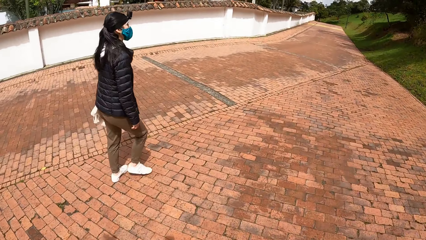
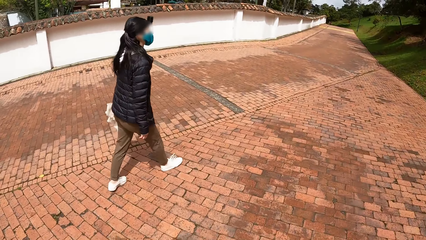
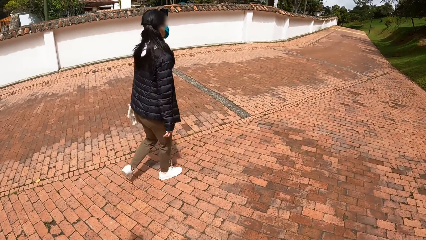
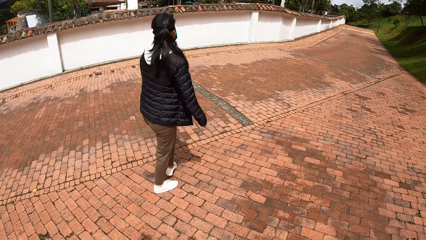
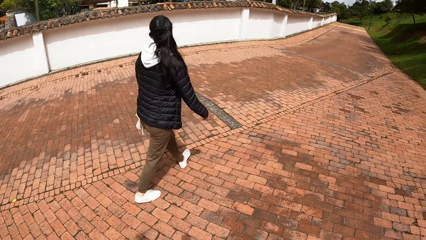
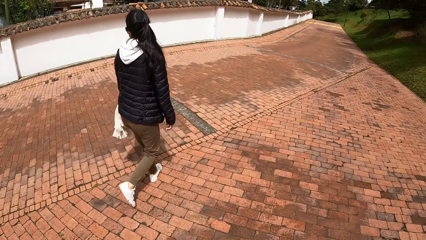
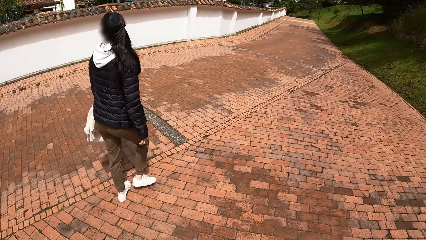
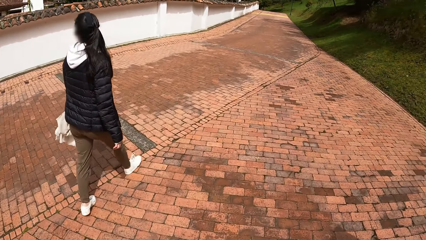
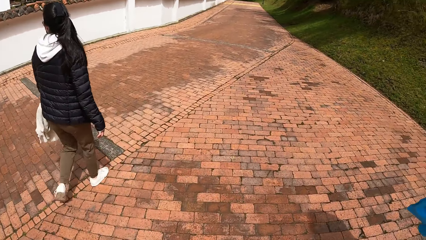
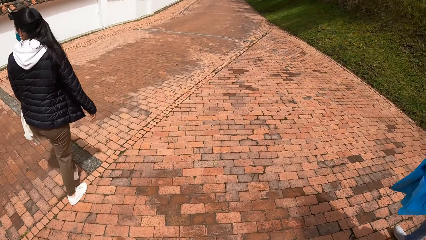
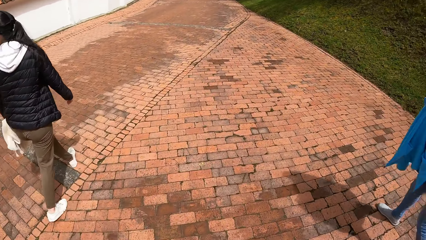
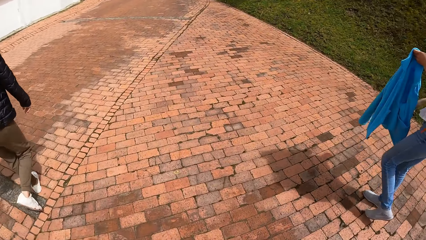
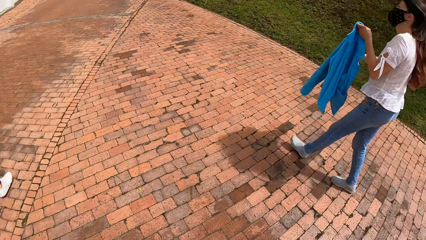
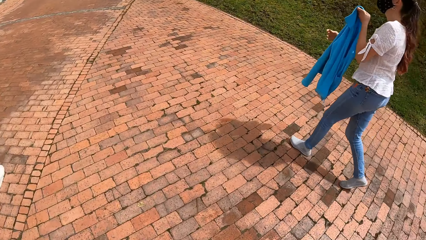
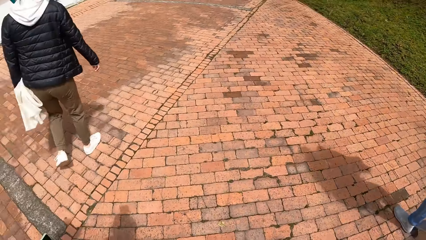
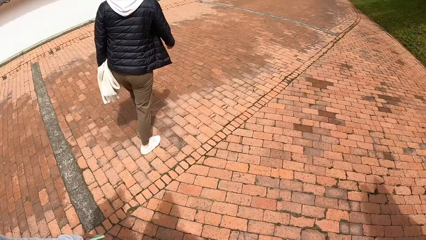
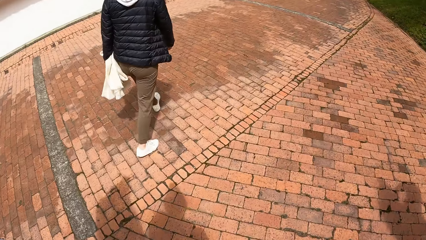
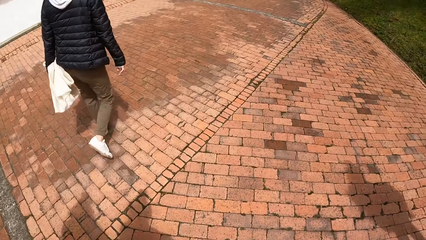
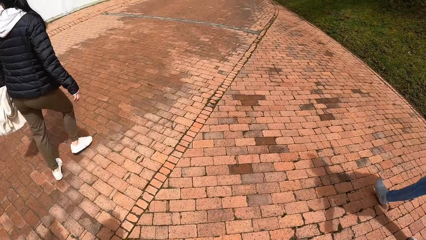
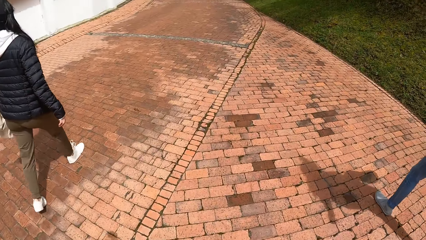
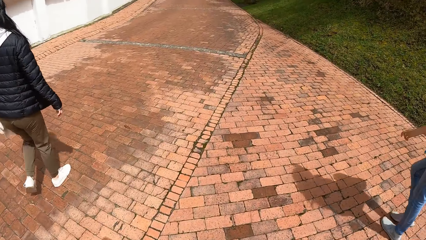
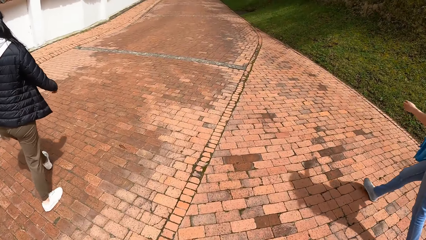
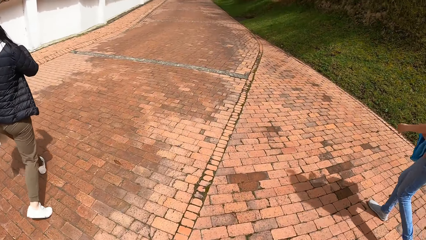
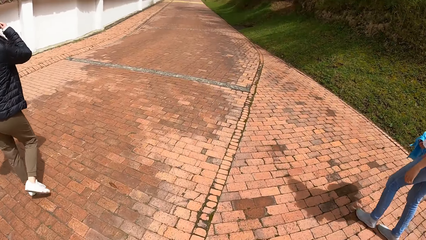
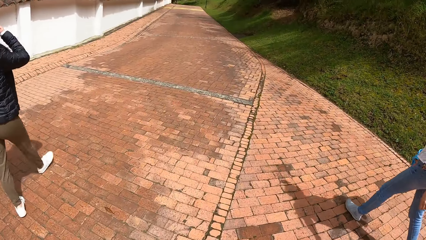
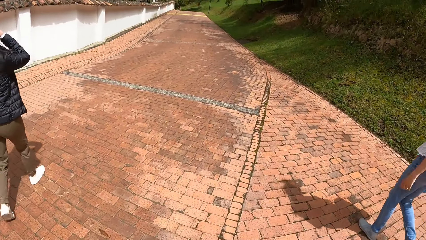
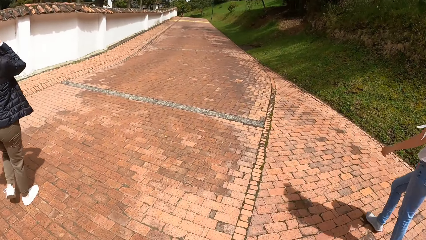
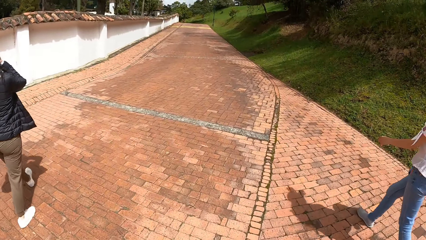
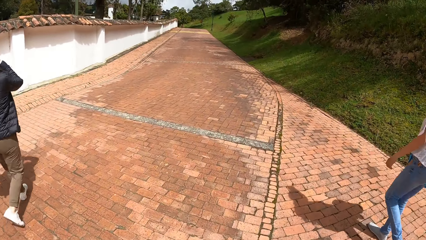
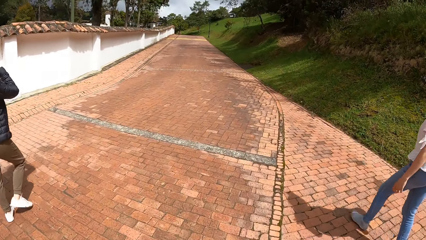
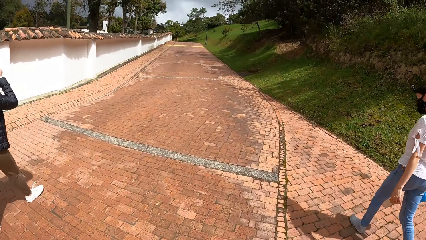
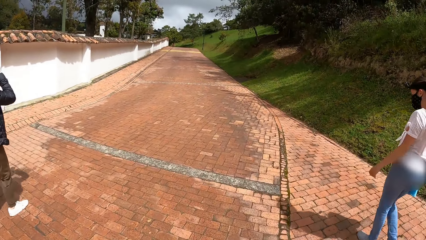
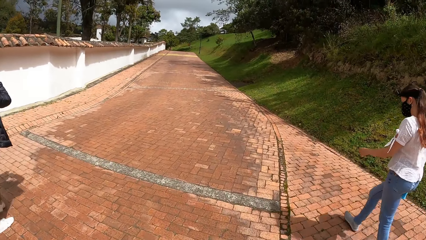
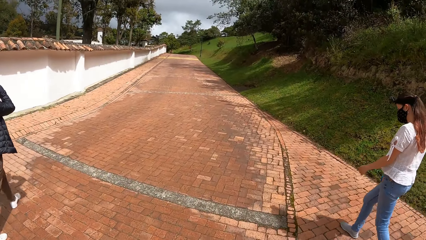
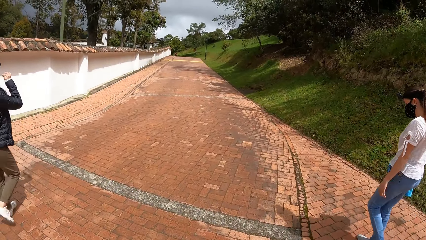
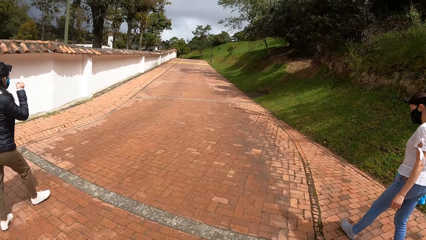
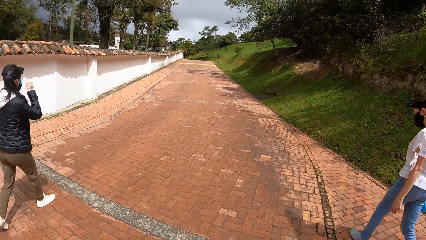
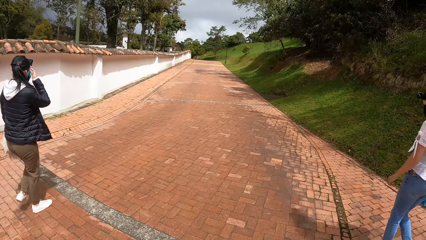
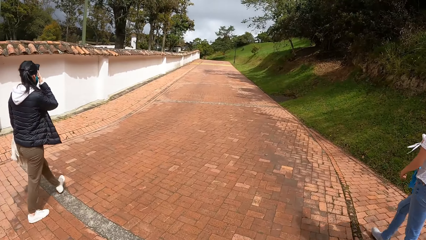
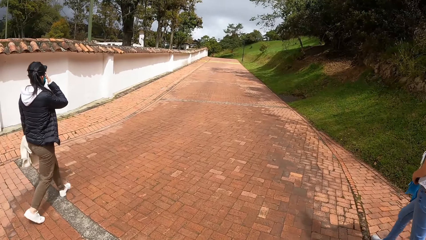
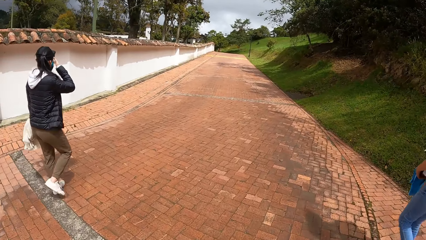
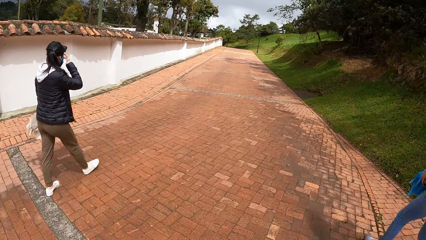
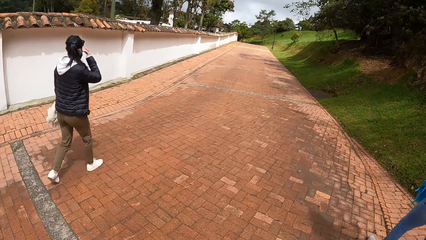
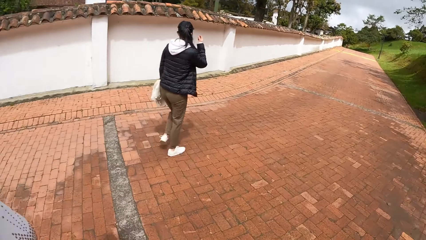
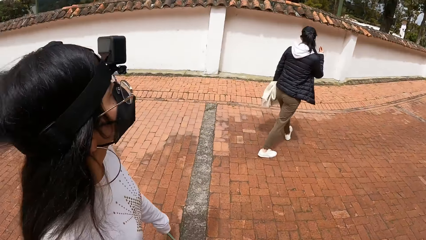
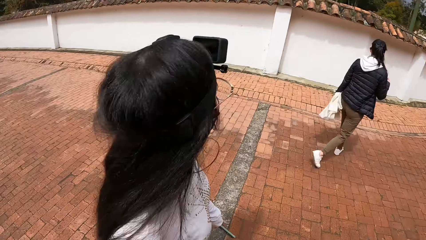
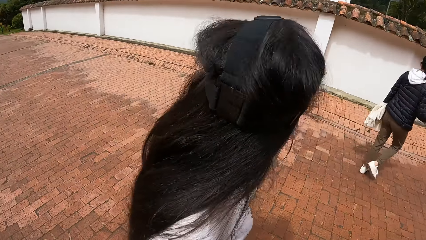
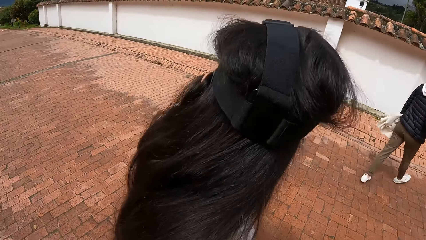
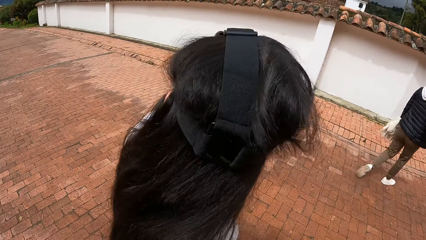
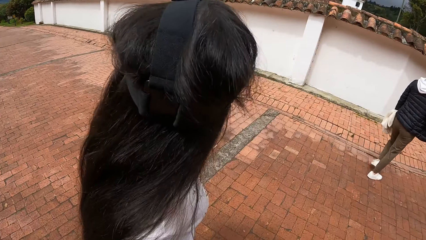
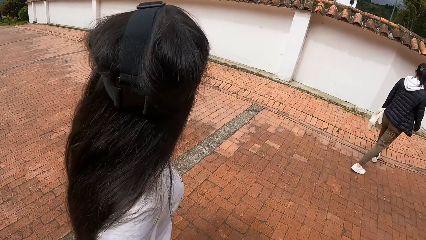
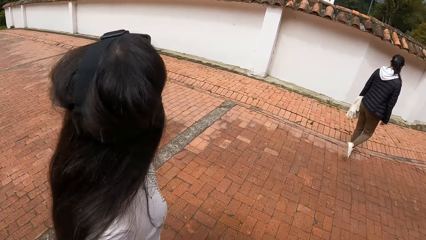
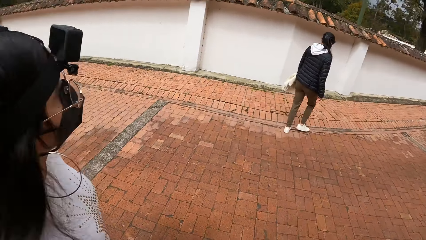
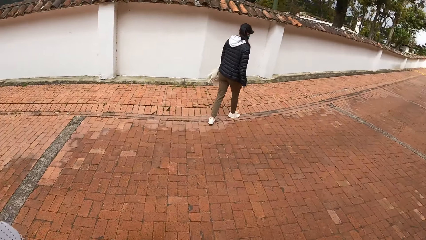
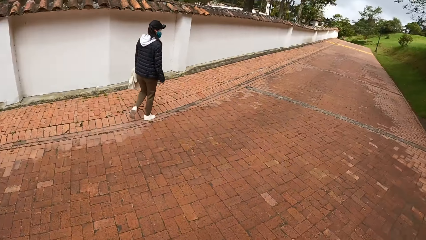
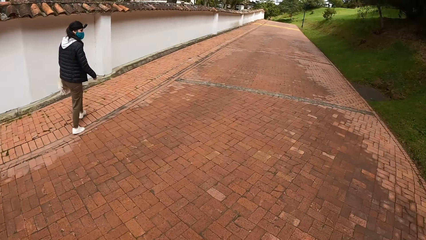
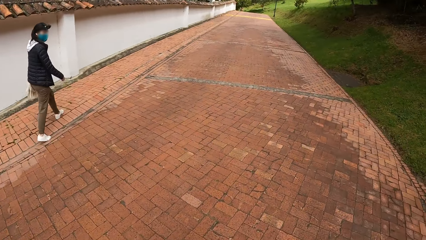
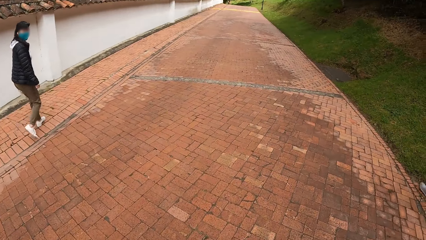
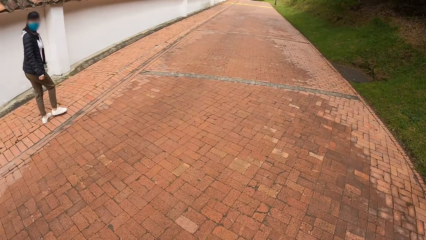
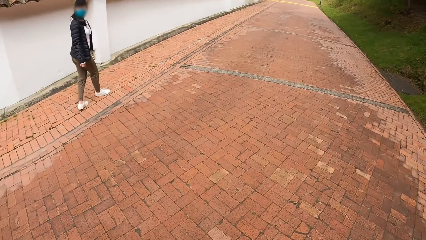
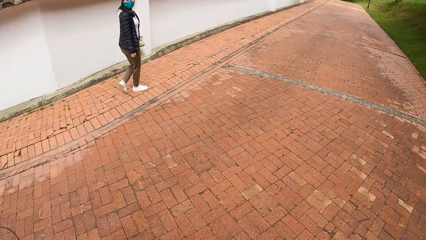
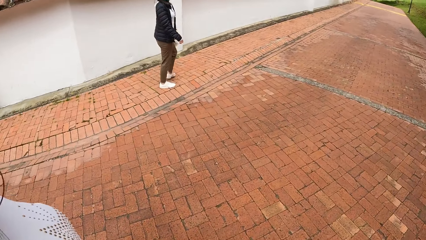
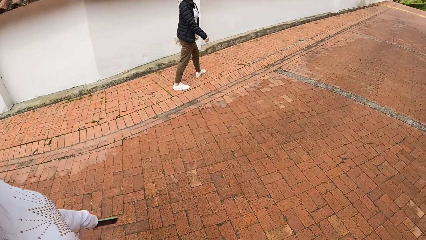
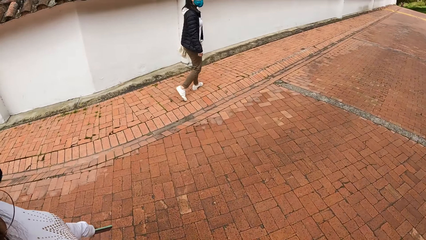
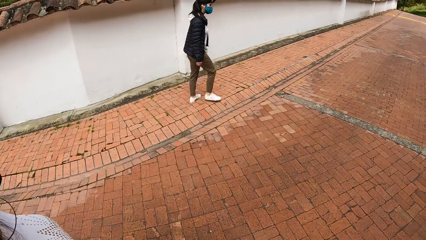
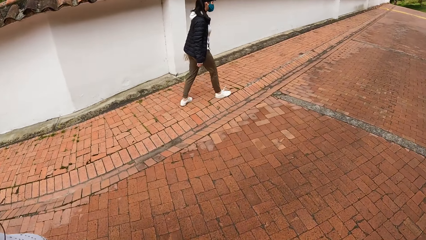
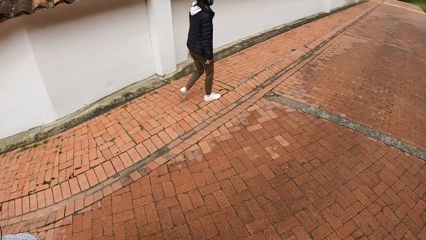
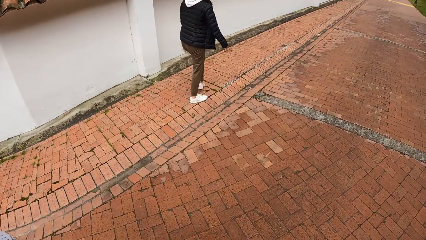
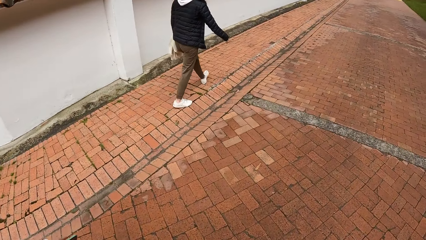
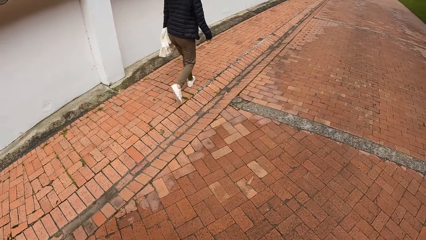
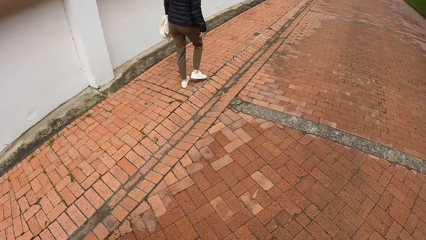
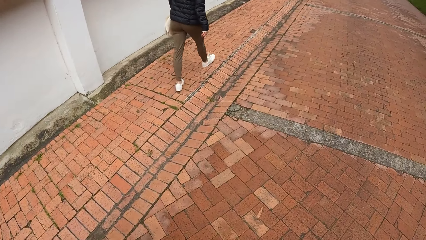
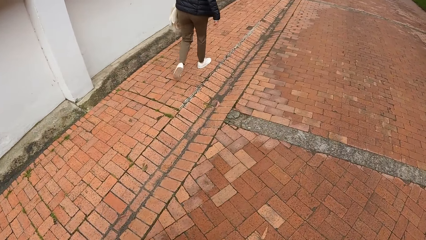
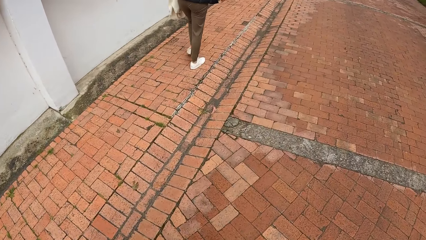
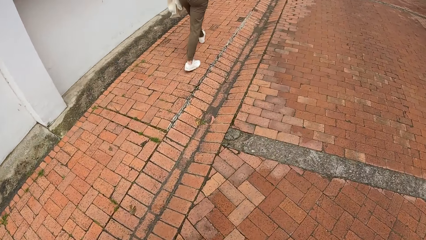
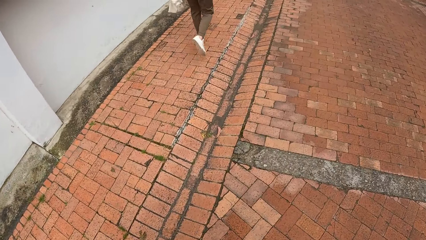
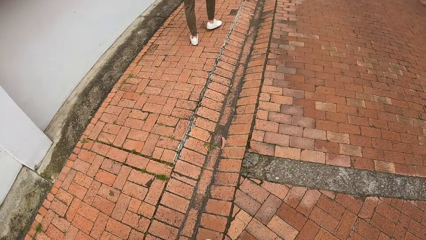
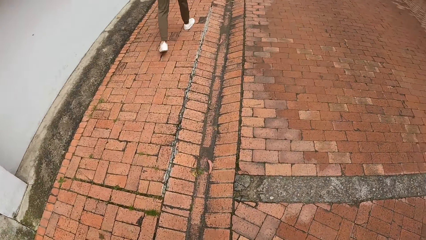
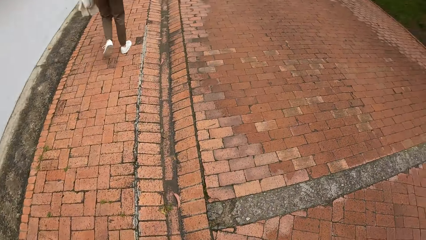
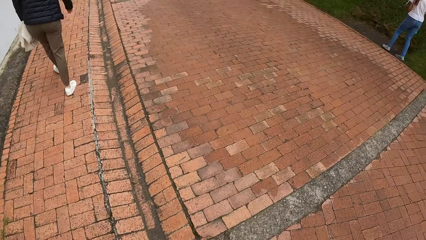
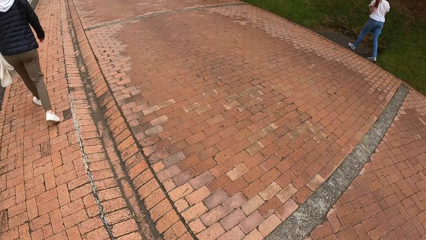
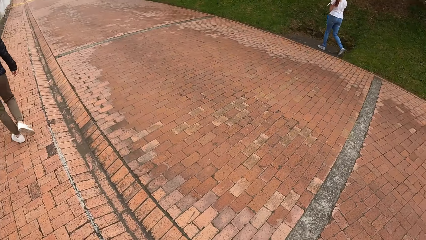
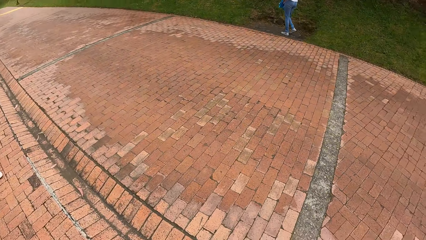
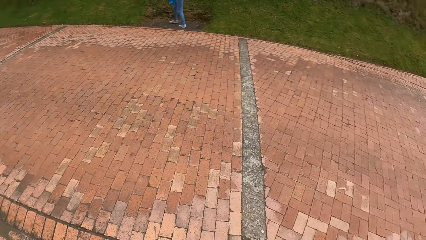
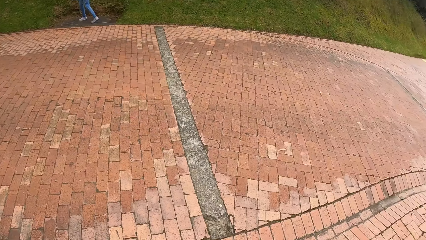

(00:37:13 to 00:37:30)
A woman walks along the pathway. The camera wearer walks along the pathway. Another woman and the first woman walk along the pathway. The first woman touches something. A third woman looks around the houses. The first woman walks along the pathway. The camera wearer walks along the pathway.
